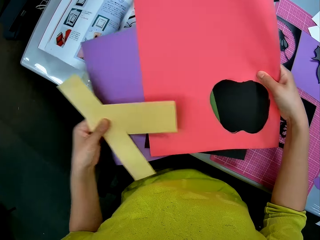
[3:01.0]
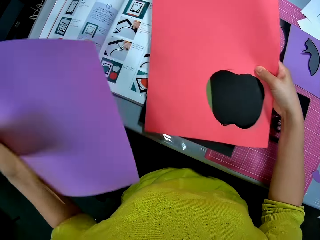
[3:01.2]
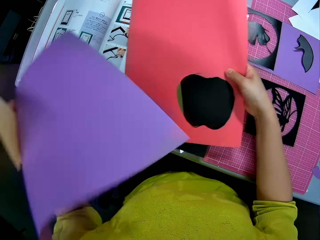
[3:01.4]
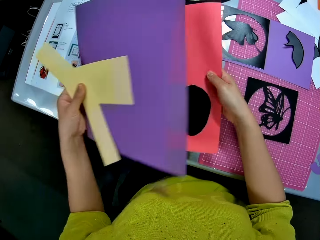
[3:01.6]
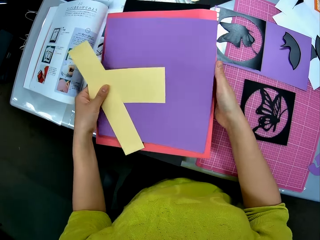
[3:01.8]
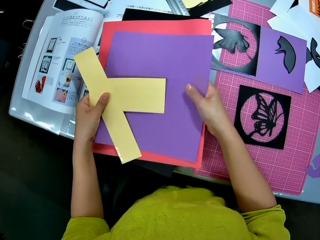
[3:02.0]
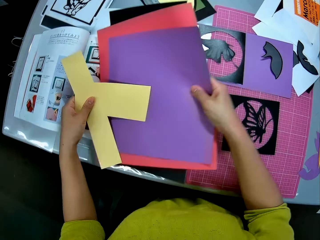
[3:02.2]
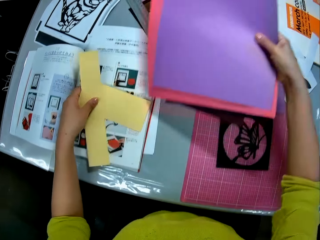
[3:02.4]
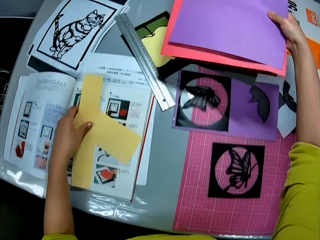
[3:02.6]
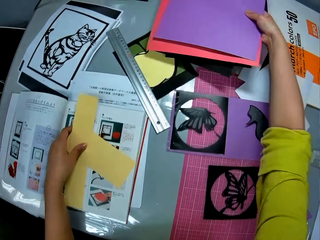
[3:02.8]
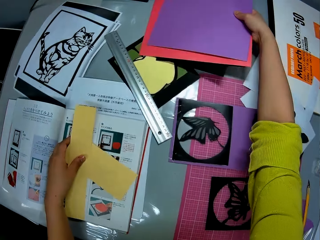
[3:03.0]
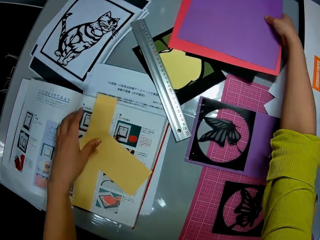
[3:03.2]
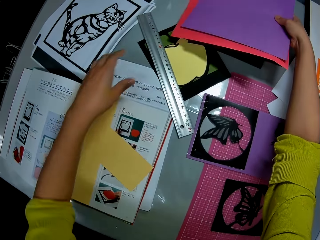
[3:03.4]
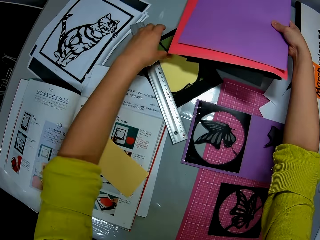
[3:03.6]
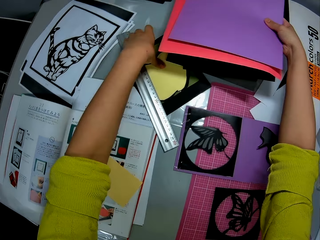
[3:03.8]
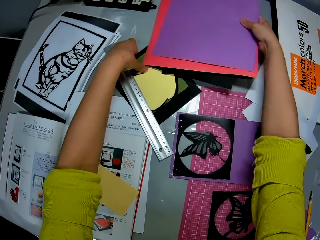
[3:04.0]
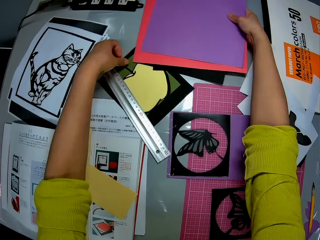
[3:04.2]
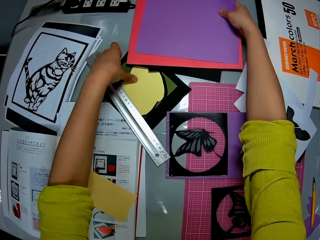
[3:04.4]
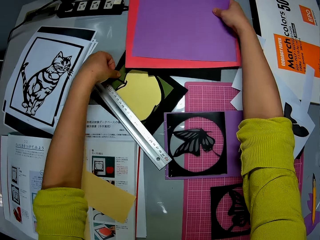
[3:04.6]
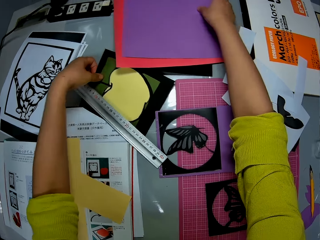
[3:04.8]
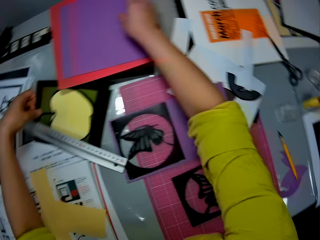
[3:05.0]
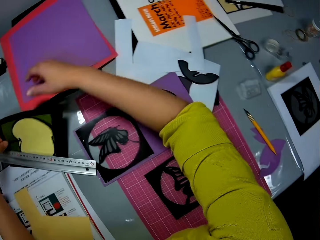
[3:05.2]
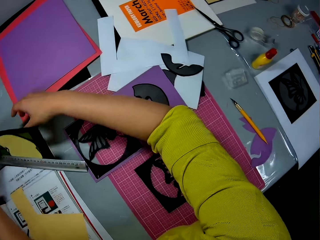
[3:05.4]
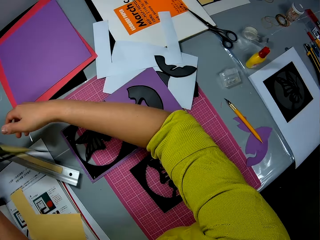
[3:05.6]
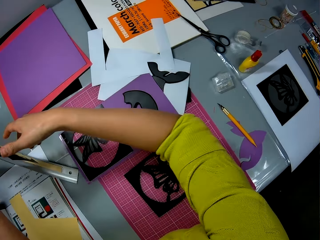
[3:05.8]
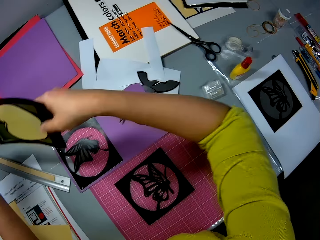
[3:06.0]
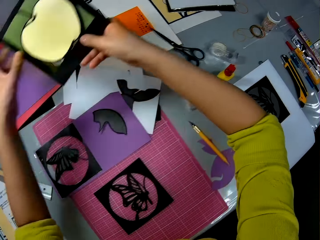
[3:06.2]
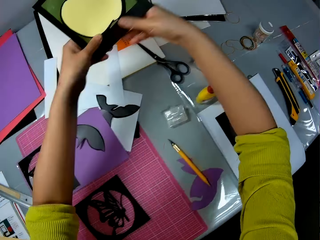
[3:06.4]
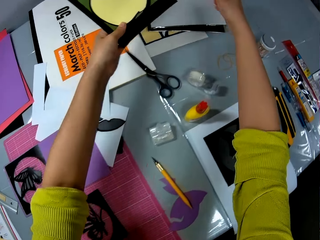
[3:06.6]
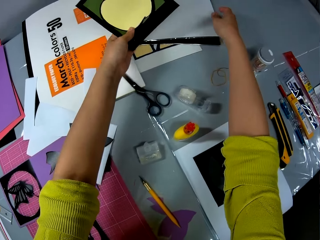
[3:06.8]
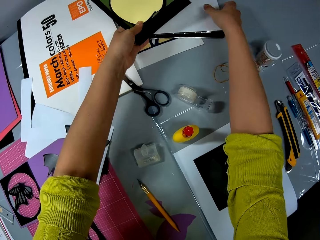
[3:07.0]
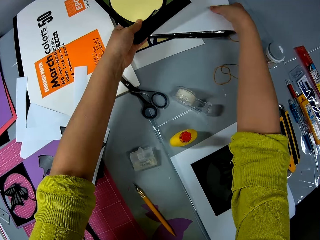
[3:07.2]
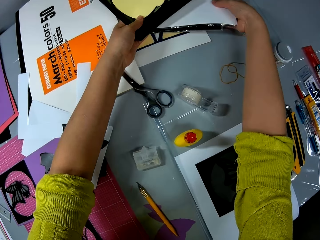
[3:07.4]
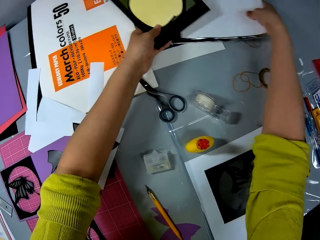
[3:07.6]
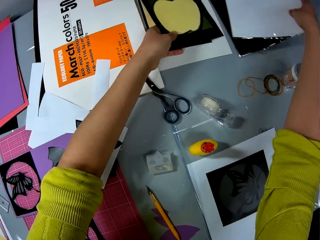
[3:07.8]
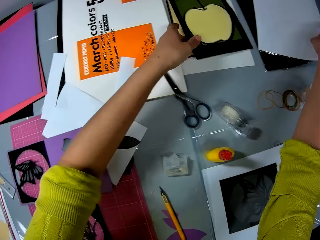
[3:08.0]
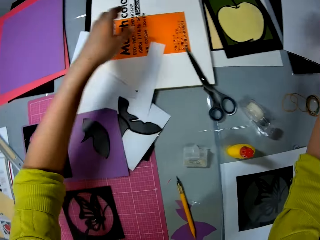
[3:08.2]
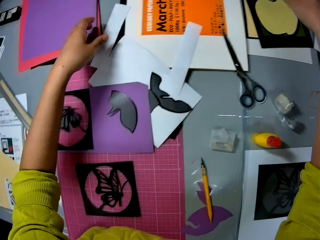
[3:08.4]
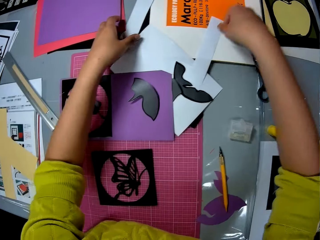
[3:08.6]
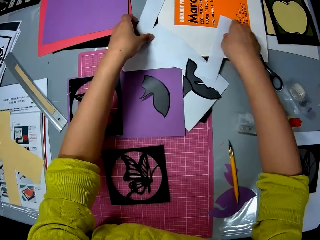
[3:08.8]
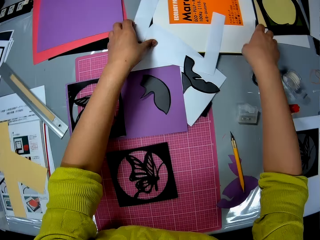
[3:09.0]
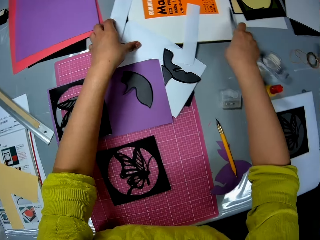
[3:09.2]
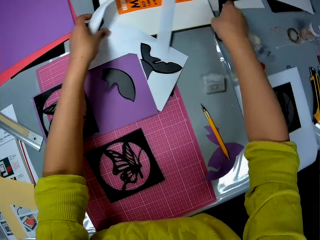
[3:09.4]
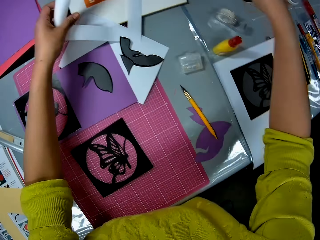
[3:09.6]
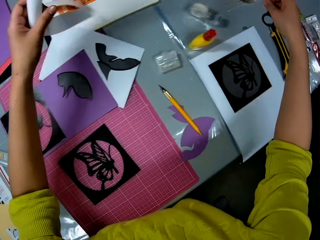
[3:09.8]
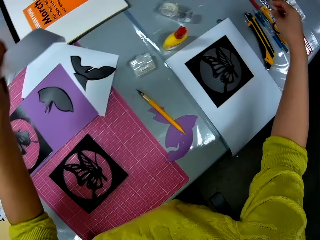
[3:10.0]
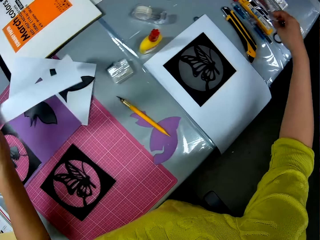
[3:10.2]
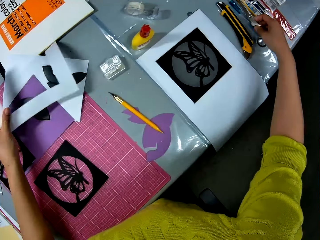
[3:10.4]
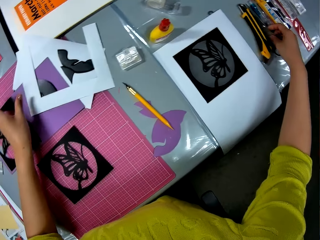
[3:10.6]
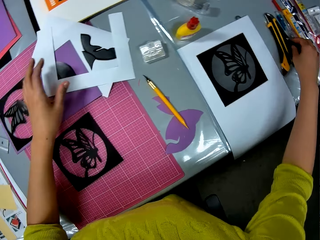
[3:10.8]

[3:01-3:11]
The camera wearer lifts up a cardstock from the table. She drops the cardstock on other cardstocks. She lifts up the cardstocks with her right hand. She places light yellow papers on the instruction manual. She drops the cardstocks on the table. She lifts up an apple shaped paper from the table. She moves some cardstocks on the table with her right hand. She drops the apple shaped paper on the table. She picks up a piece of cardstock with her left hand. She picks up a pair of scissors with her right hand. She places the scissors on the table. She places the cut piece of paper on the cutting mat.

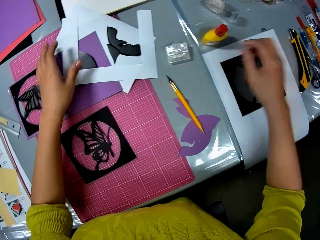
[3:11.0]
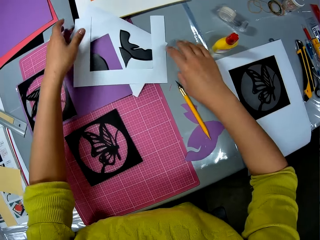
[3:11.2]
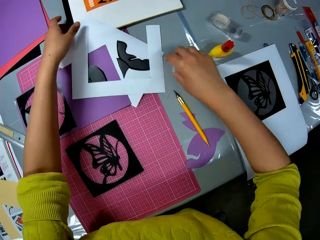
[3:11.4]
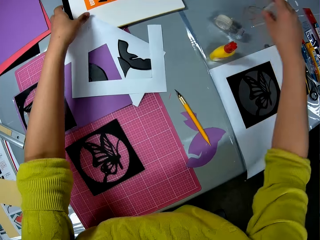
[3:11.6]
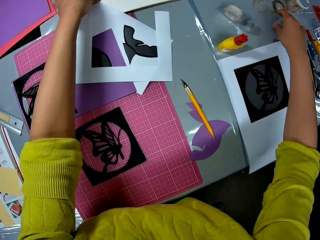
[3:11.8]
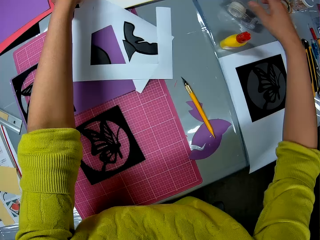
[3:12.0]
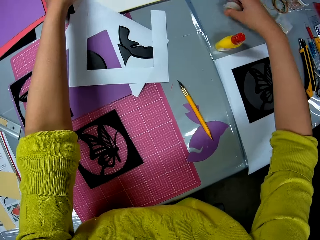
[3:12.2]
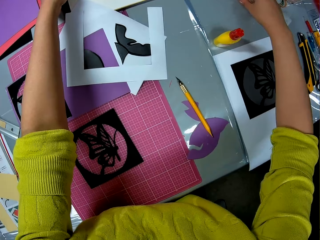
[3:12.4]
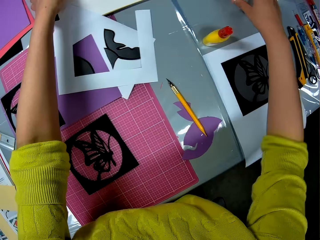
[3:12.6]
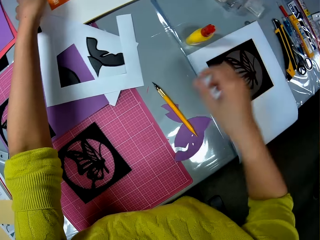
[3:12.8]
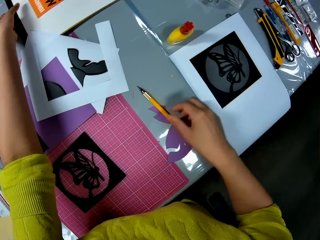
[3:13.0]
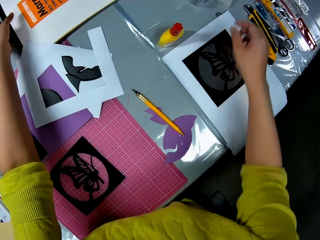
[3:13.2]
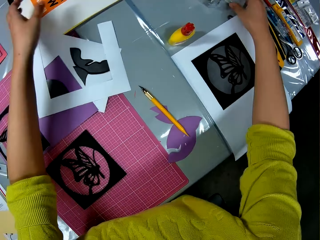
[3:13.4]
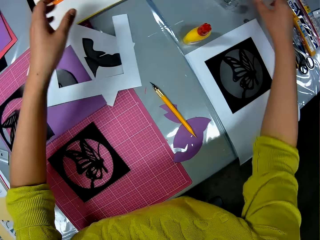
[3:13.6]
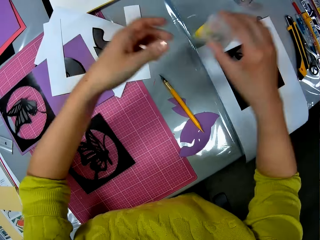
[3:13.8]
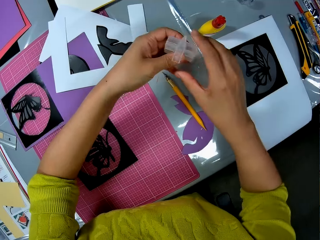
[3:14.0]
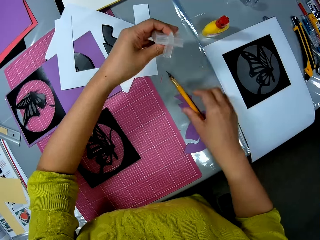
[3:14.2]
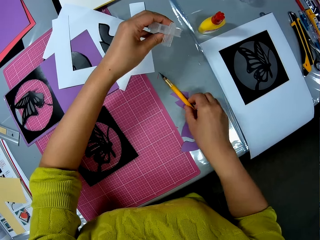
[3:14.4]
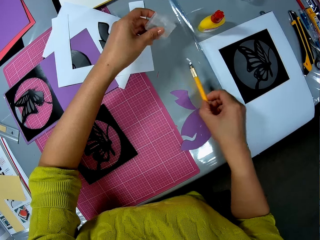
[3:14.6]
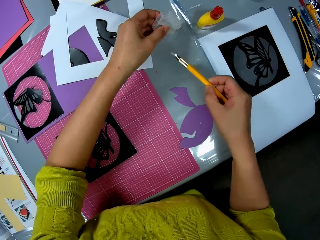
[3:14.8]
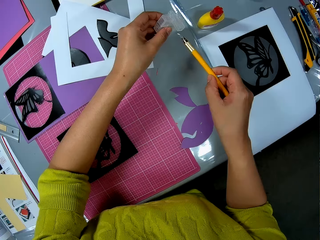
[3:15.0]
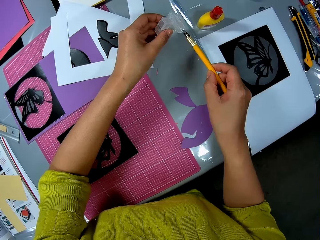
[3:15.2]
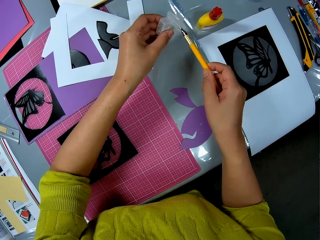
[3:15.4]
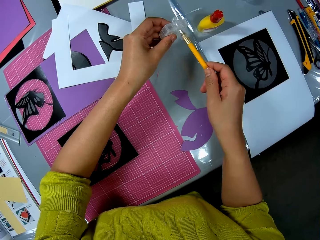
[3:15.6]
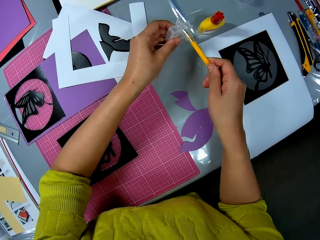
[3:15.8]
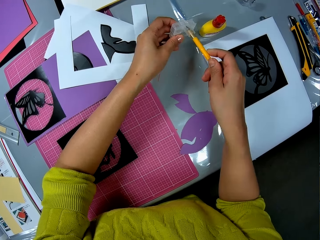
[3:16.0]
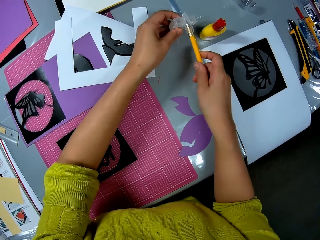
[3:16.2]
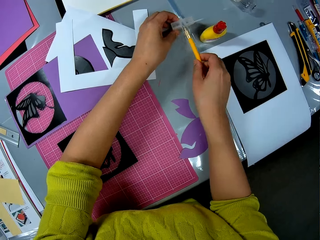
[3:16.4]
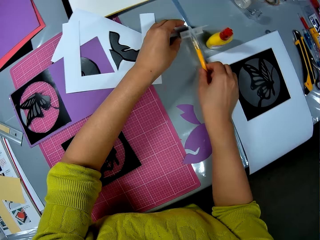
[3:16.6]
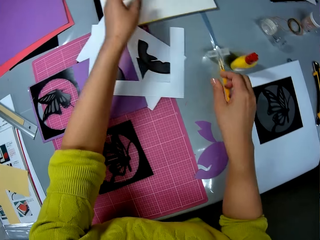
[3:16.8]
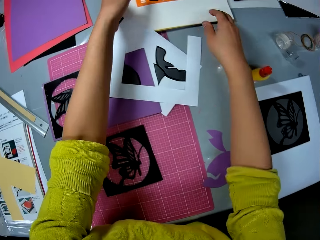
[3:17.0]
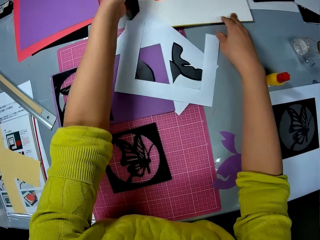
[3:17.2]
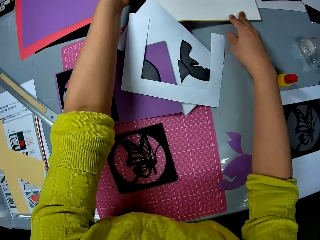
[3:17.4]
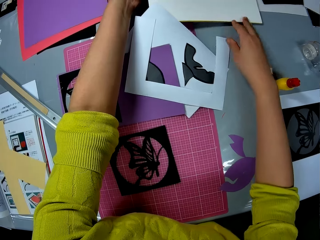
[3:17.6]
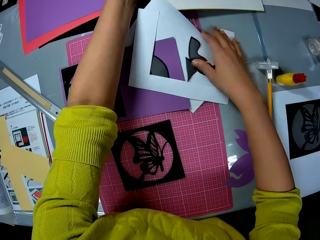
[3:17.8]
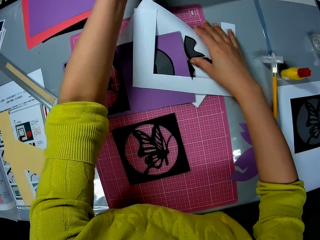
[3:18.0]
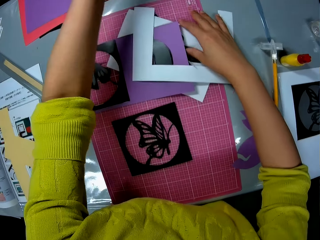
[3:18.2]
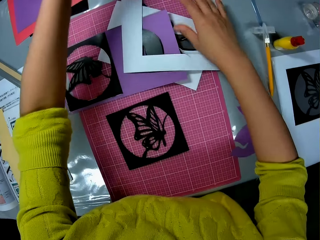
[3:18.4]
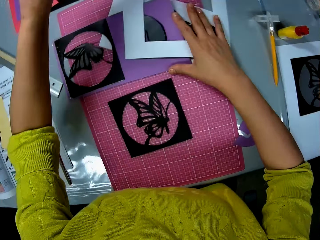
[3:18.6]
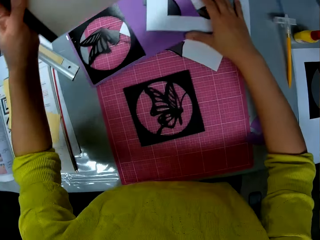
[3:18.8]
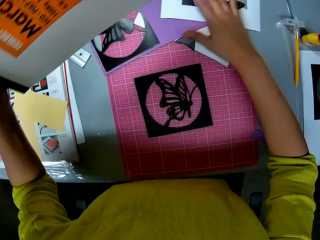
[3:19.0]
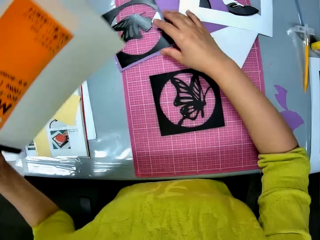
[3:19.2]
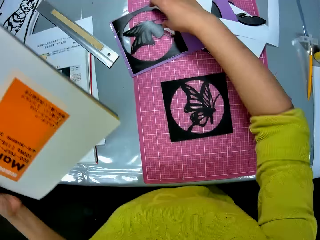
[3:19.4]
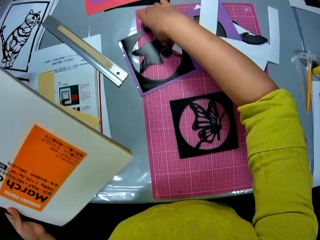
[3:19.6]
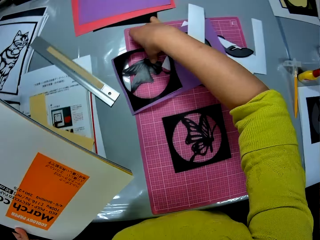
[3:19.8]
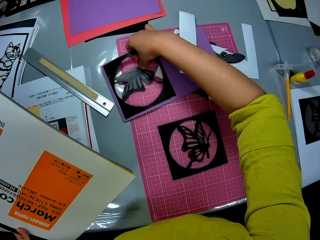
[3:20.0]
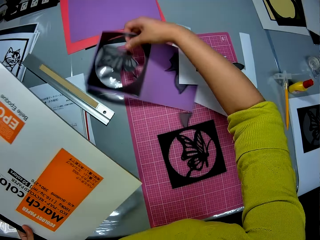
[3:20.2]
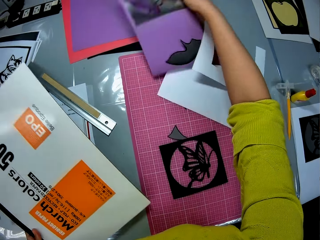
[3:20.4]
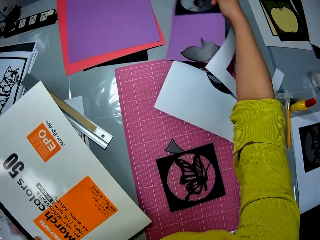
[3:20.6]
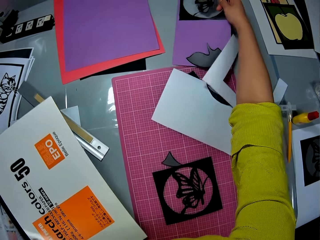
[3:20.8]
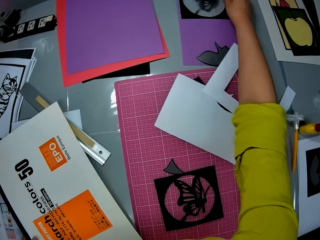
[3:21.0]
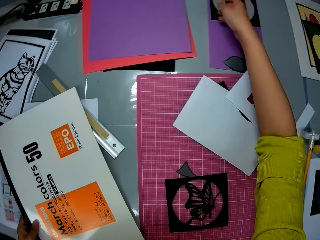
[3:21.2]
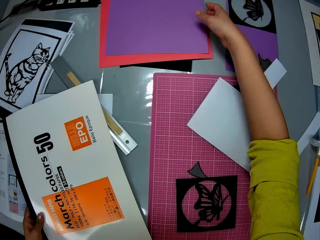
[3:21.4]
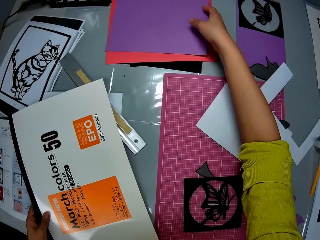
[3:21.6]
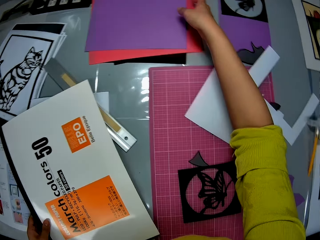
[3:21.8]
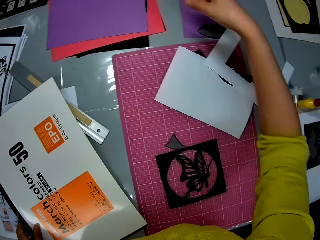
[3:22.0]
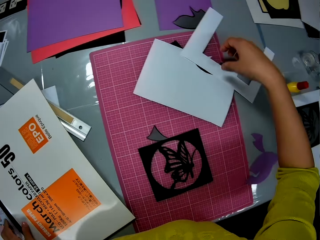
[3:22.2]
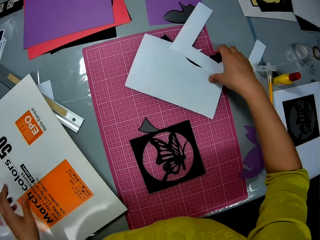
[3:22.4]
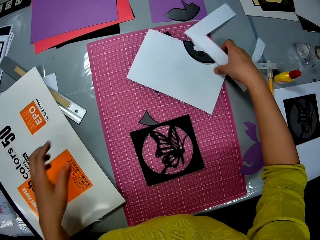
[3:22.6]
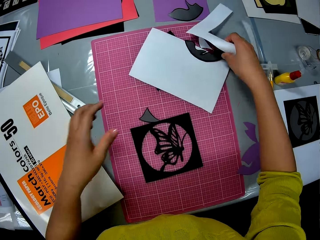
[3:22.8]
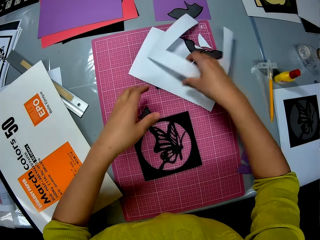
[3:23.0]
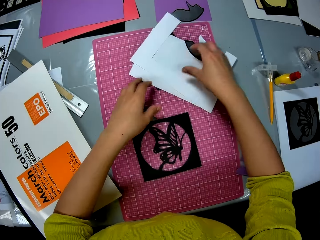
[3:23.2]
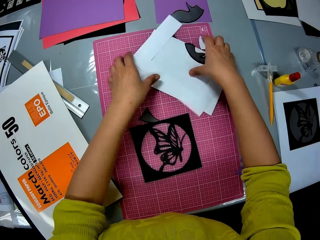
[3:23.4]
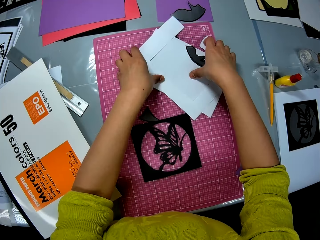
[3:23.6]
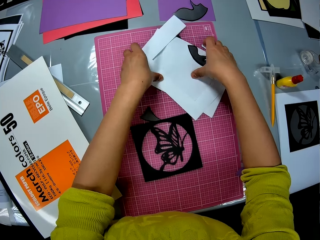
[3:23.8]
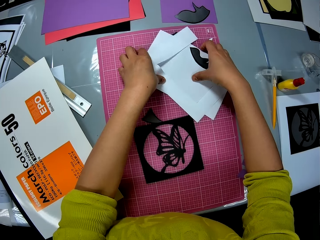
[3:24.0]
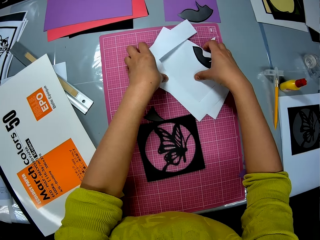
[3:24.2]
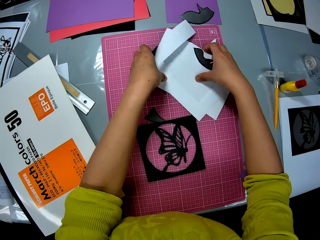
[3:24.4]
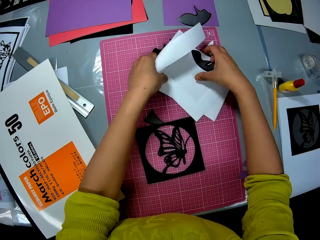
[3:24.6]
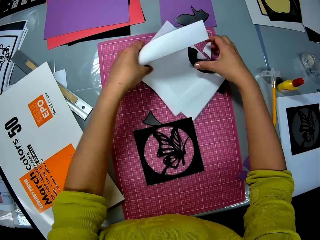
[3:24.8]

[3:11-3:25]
The camera wearer picks up a blade holder from the table. She drops the blade holder on the table. She holds an eco-pulp-recycled paper pack with her left hand. She moves a sellotape on the table with her right hand. She places her right hand over the blade on the table. She picks up a hobby knife lid. She picks up the blade holder from the table. She transfers the blade holder from her right hand to her left hand. She covers the tip of the hobby knife with the lid. She picks up the blade from the table. She inserts the blade into the blade holder. She drops the blade with the blade holder on the table. She picks up a book. She picks up the eco-pulp-recycled paper pack from the table. She pushes back some craft paper on the table with her right hand. She lifts up the craft paper from the table. She drops the craft paper on the table. She places the book on the table. She moves a pile of papers aside. She touches the cardstocks on the table with her right hand. She drops the eco-pulp-recycled paper pack on the table. She picks up some pieces of cardstock and craft paper from the table.
